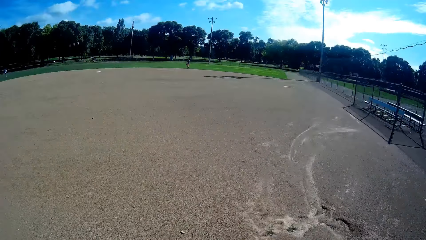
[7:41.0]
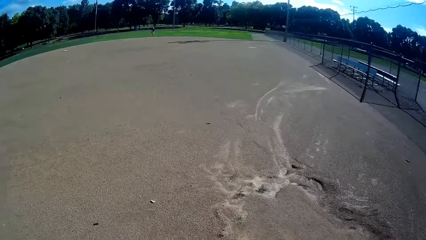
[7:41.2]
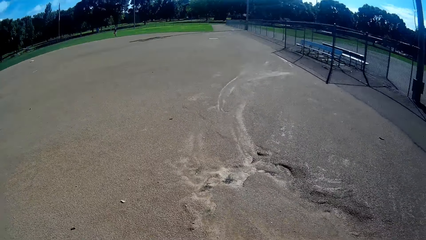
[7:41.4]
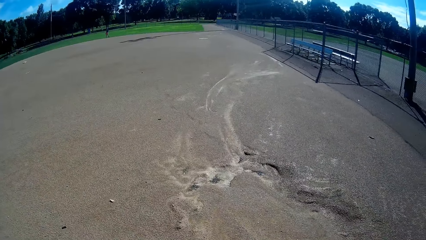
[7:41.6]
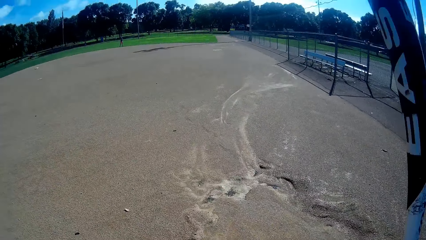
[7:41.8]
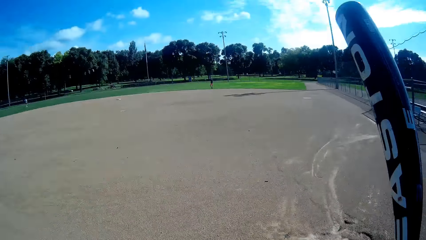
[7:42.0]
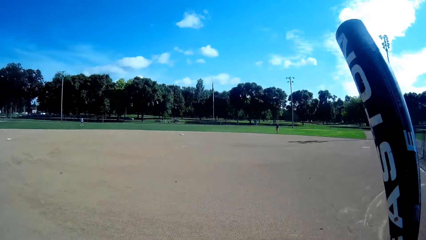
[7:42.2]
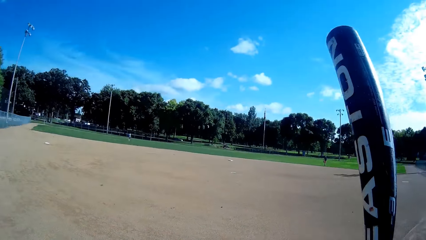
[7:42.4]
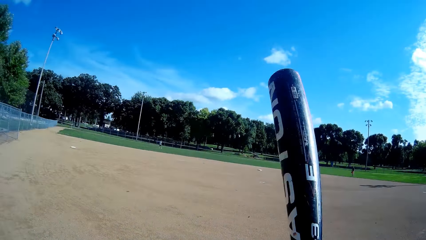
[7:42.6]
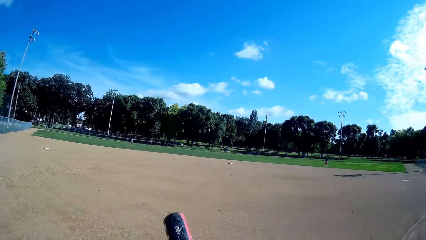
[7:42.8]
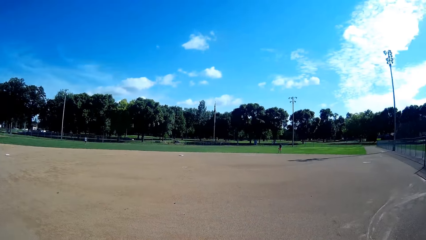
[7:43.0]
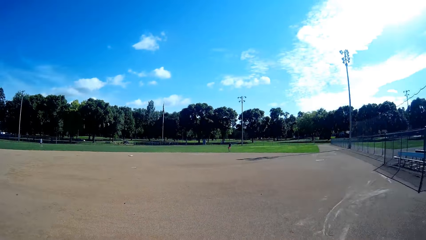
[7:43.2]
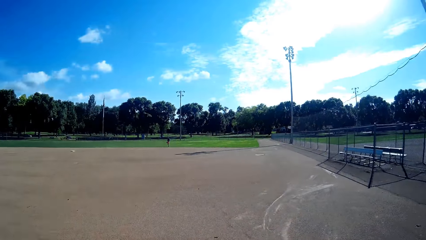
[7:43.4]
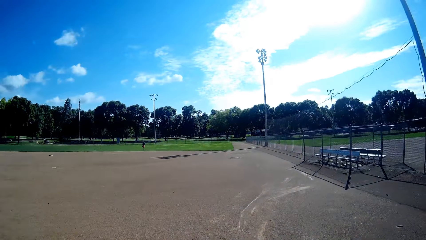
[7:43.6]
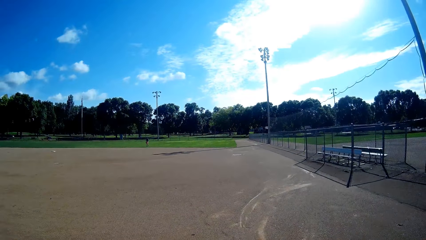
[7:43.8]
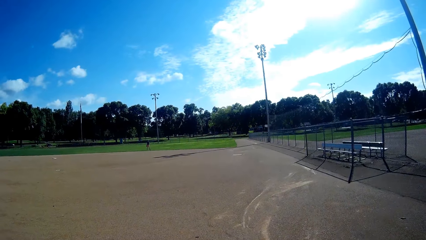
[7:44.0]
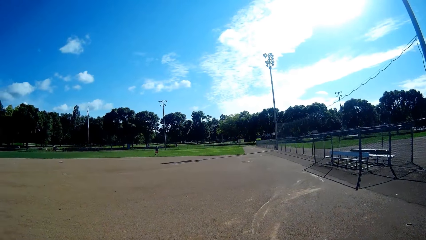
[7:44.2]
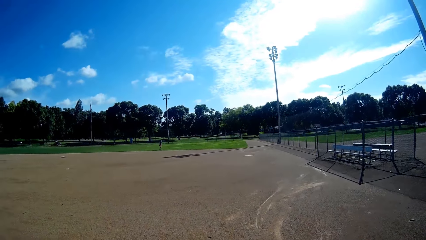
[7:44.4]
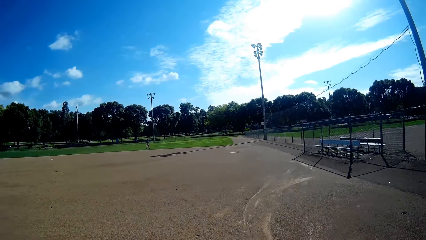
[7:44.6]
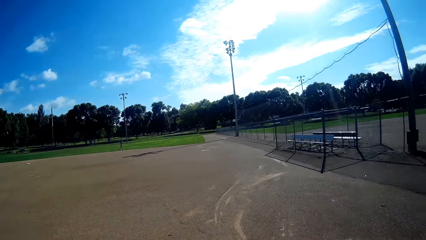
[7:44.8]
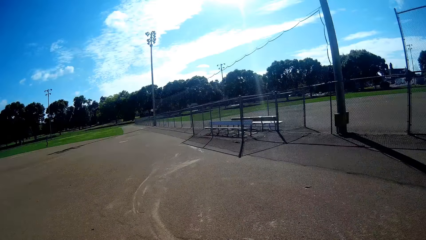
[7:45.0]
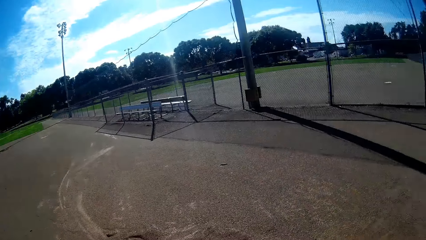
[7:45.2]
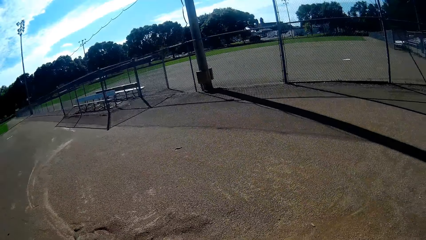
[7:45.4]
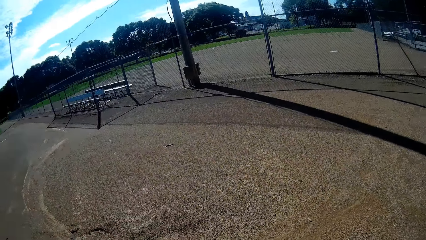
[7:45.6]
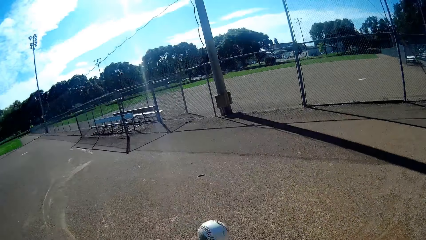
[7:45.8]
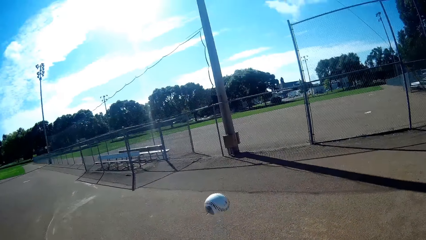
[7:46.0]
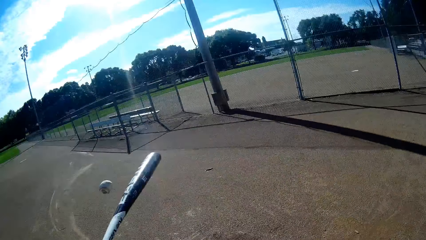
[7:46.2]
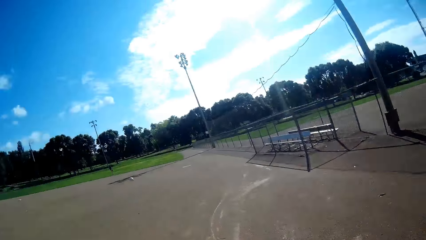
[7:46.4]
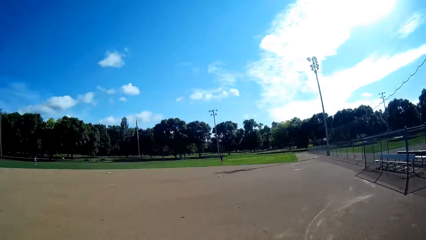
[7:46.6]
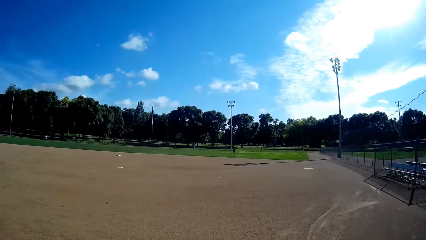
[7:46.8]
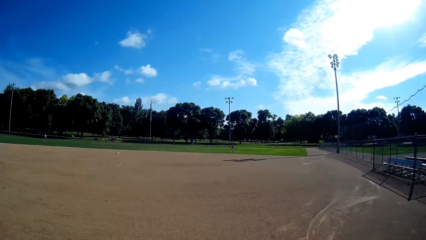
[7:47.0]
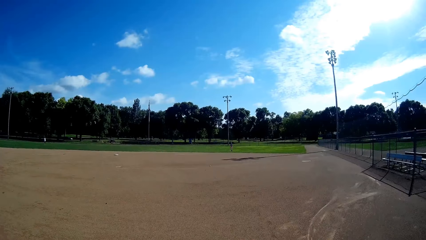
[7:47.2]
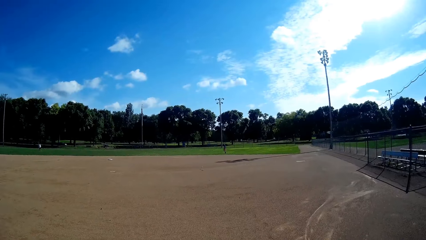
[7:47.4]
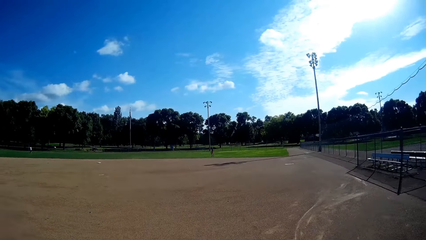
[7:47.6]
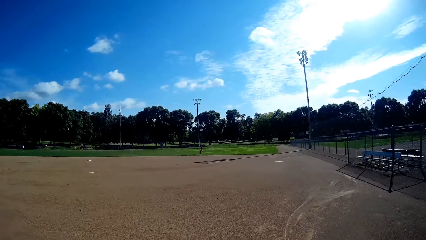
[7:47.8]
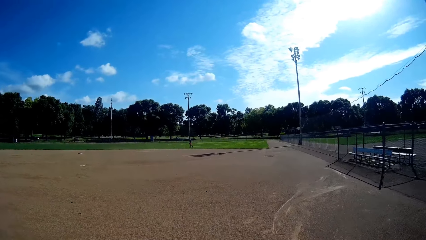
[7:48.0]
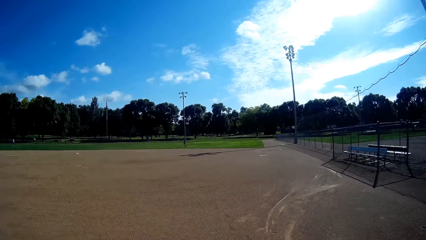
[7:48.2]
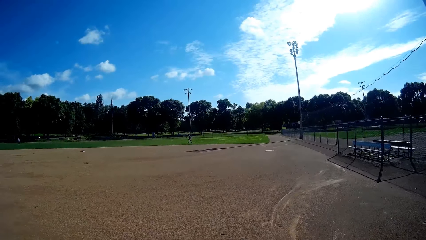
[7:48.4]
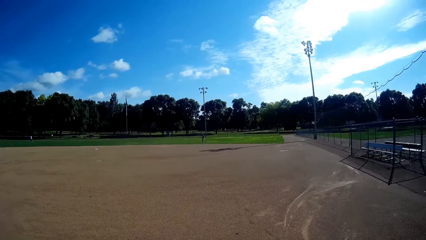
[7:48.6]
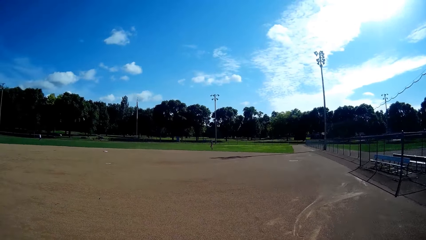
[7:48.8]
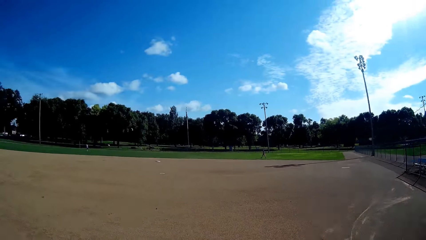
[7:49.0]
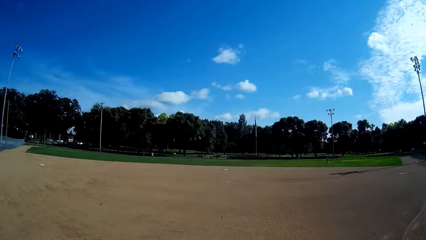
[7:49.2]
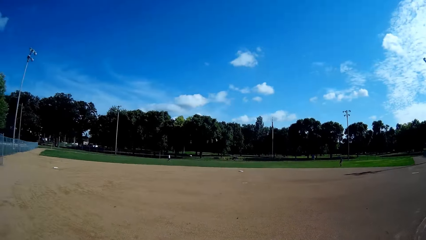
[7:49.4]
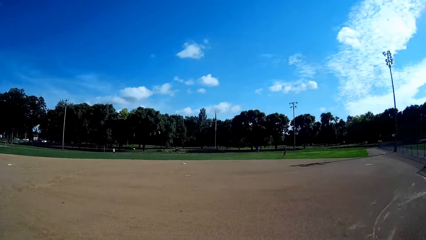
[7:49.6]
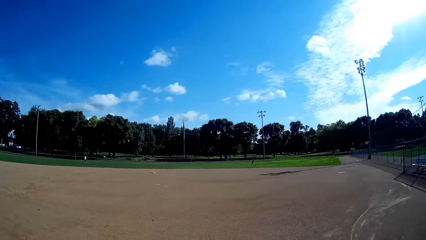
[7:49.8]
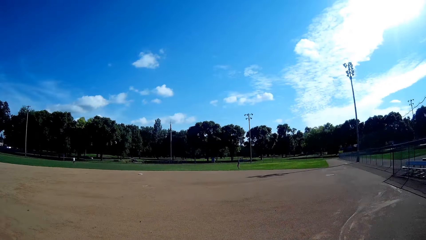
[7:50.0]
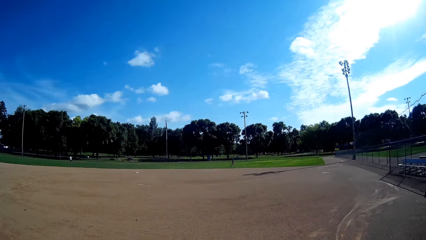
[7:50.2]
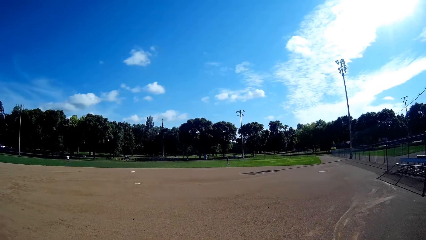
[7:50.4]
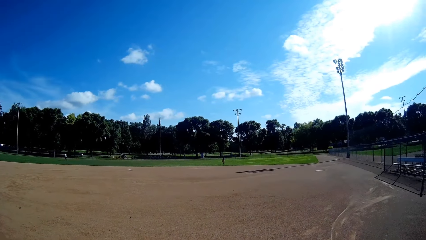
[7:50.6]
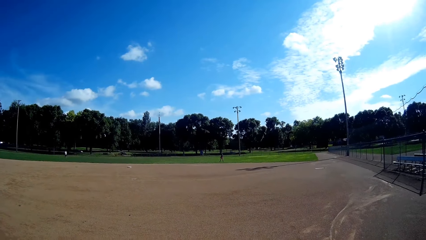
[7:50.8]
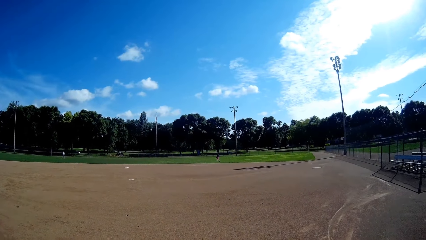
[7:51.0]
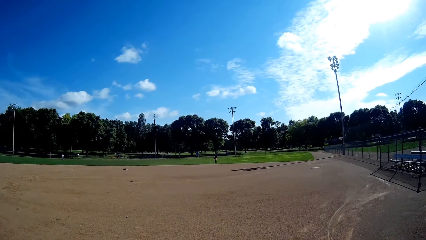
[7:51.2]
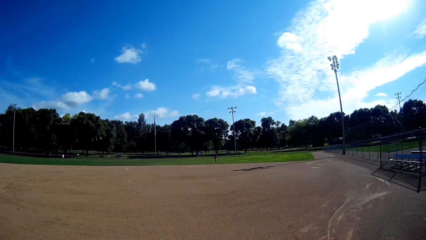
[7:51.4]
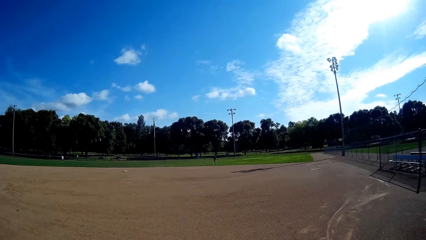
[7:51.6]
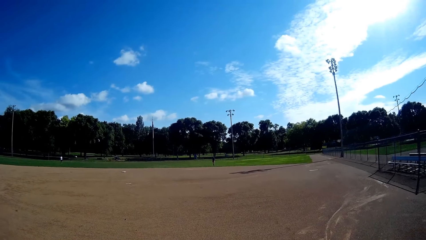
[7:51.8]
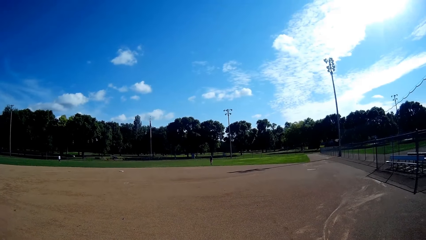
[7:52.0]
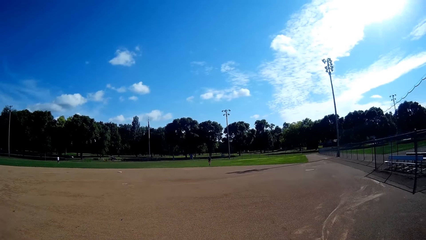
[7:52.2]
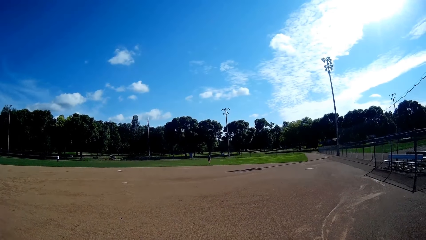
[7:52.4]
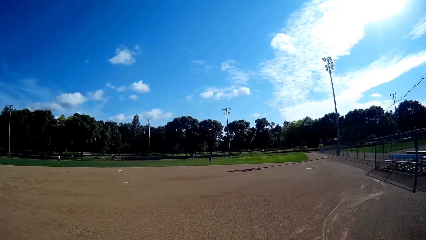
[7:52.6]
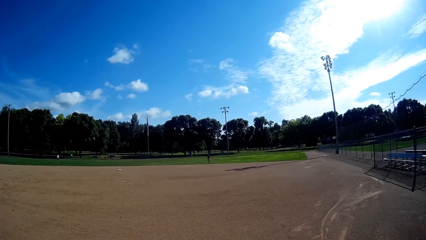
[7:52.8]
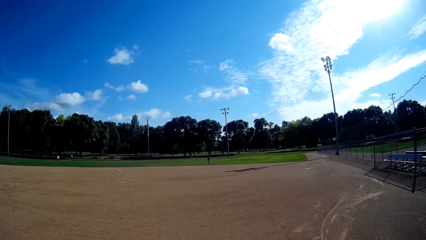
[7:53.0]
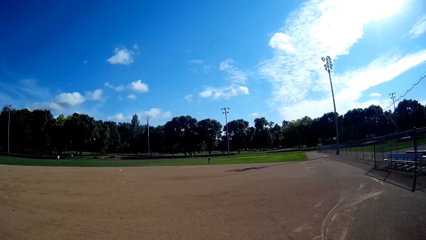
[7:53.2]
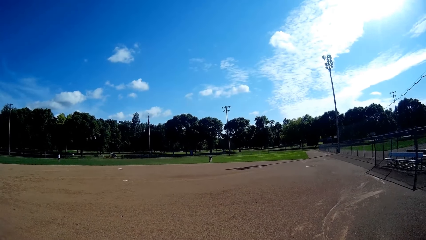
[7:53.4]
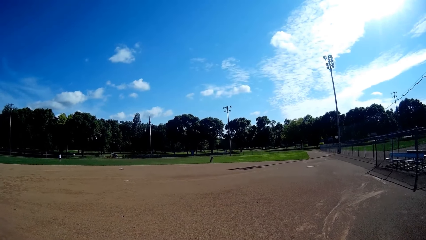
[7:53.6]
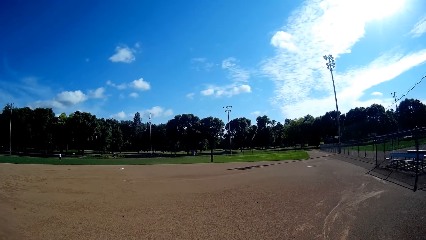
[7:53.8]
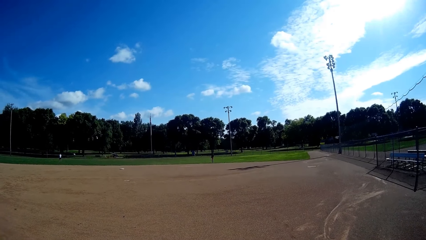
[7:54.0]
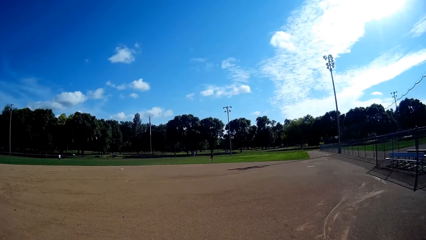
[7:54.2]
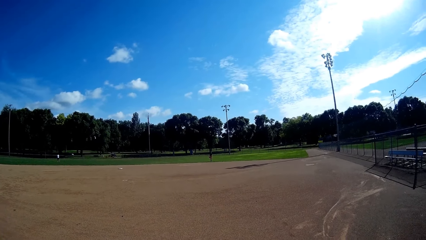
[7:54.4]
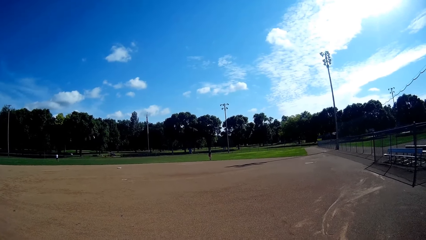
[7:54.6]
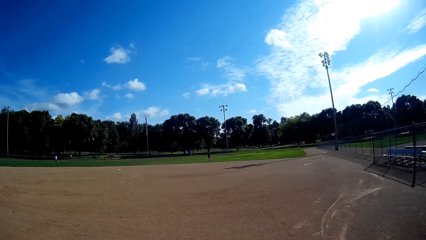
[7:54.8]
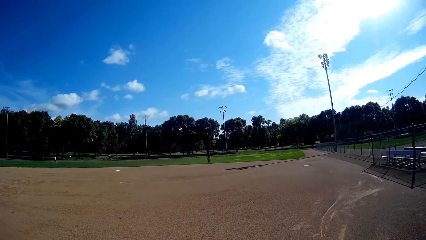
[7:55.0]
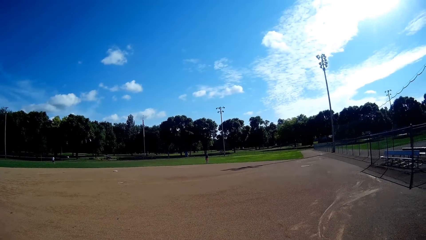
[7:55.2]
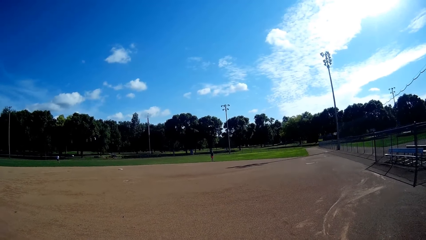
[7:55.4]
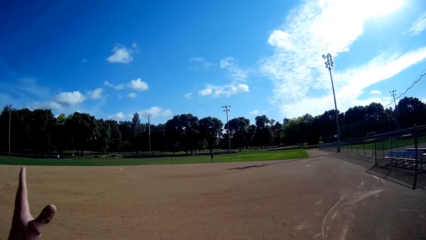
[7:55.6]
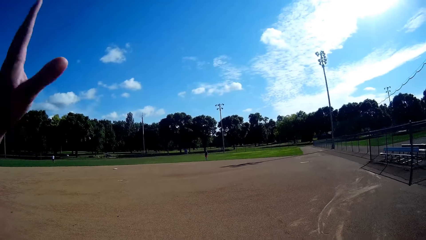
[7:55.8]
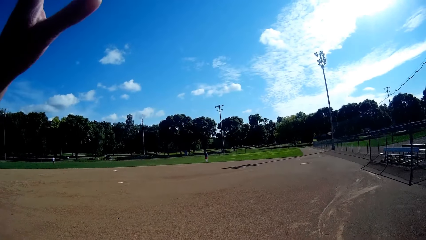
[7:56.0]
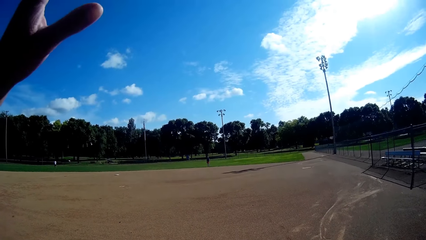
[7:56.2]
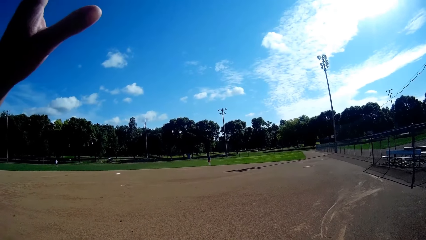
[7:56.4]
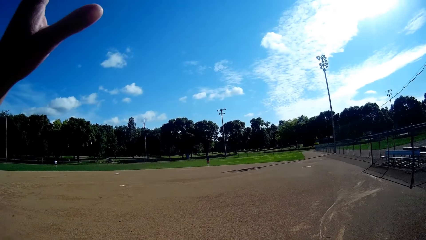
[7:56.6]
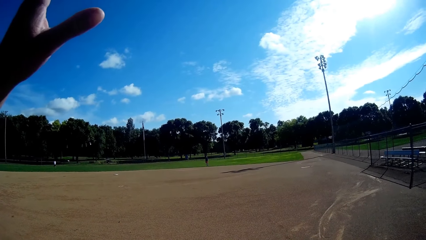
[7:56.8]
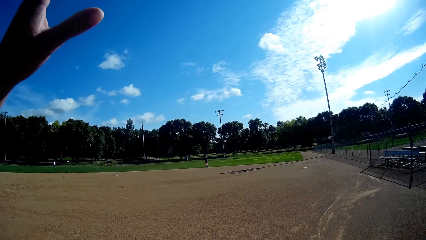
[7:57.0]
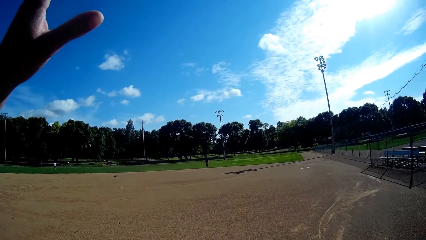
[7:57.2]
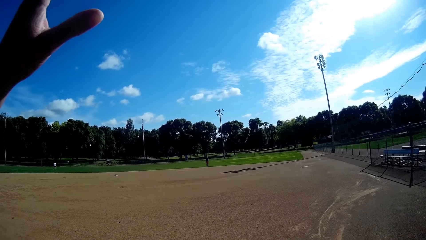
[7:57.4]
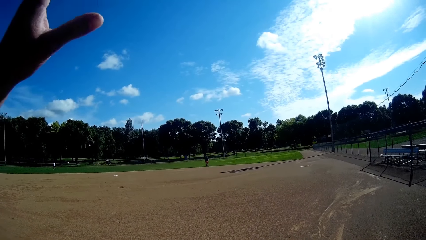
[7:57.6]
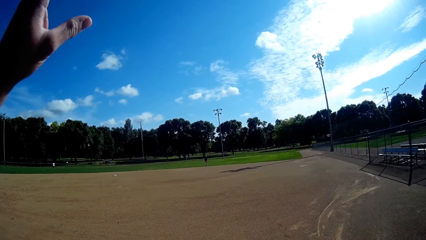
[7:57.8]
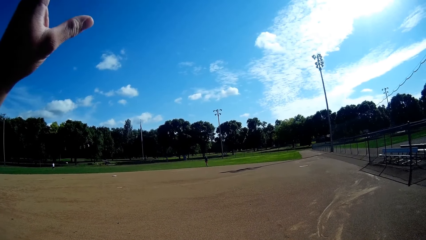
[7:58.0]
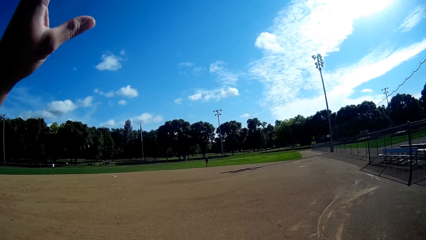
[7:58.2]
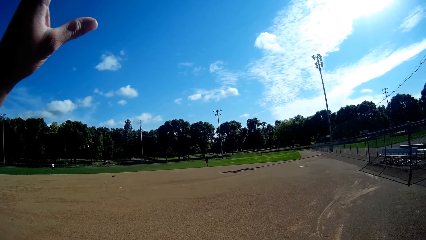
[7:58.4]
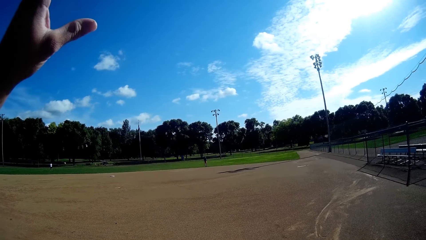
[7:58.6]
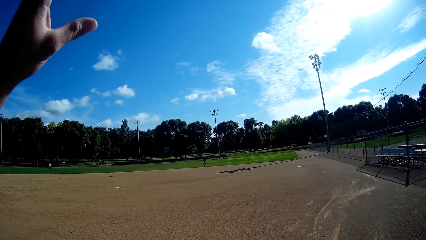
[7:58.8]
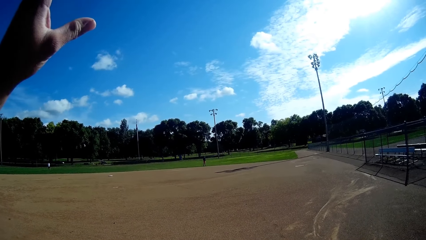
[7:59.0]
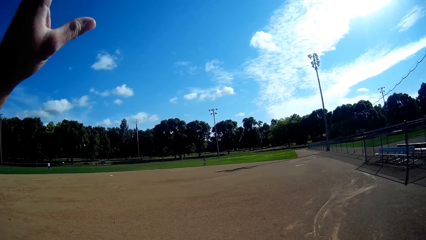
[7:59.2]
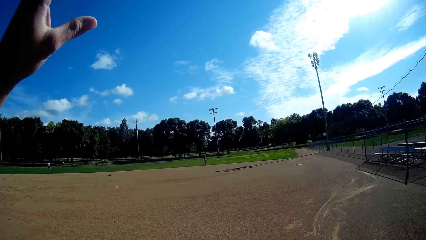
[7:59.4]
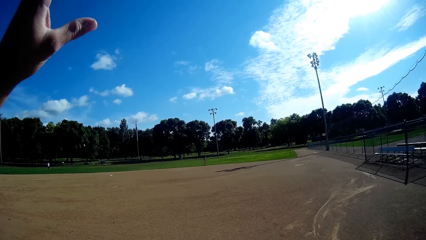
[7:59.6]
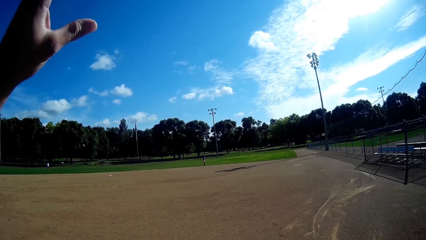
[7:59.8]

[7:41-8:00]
A man raises a hockey stick. The camera wearer raises the baseball bat with his right hand. The man hits the ball. The camera wearer hits the baseball with the baseball bat. Another man walks. The first man raises the hand. The camera wearer raises his left hand.
